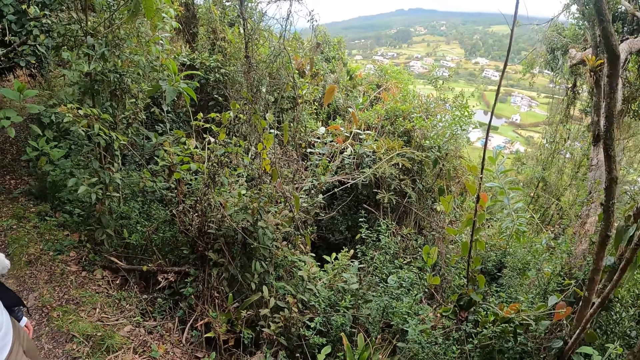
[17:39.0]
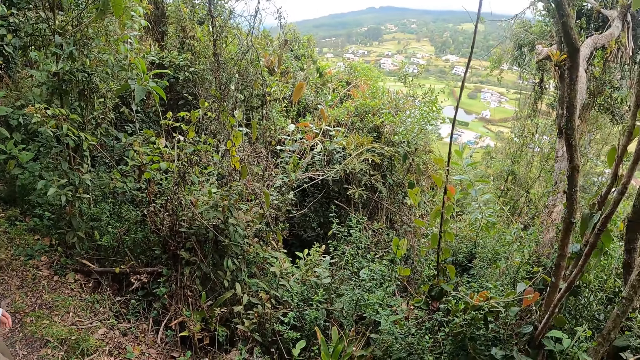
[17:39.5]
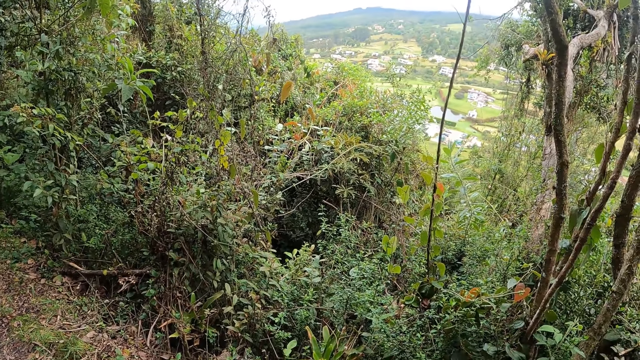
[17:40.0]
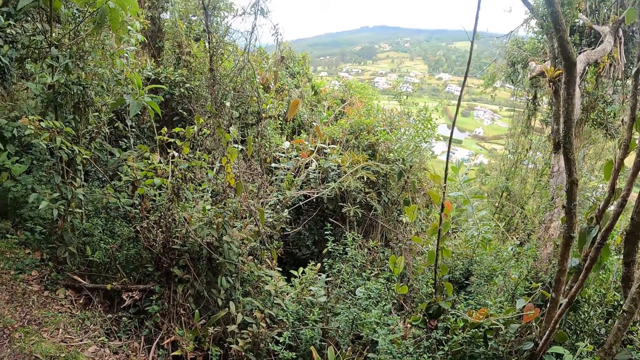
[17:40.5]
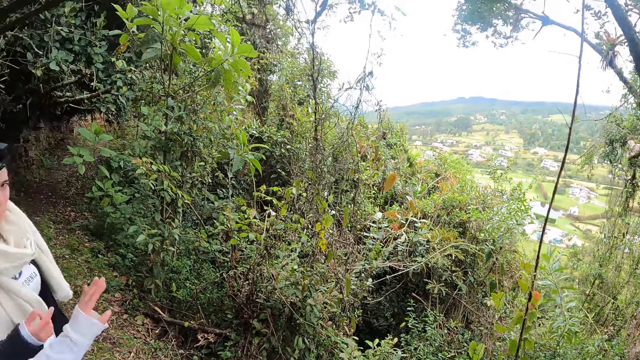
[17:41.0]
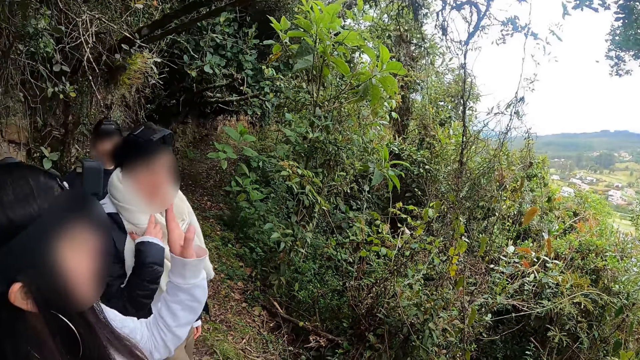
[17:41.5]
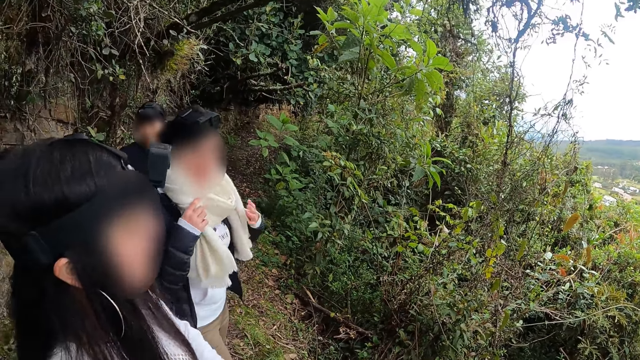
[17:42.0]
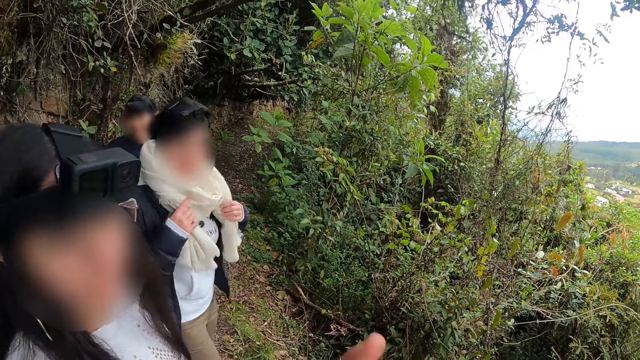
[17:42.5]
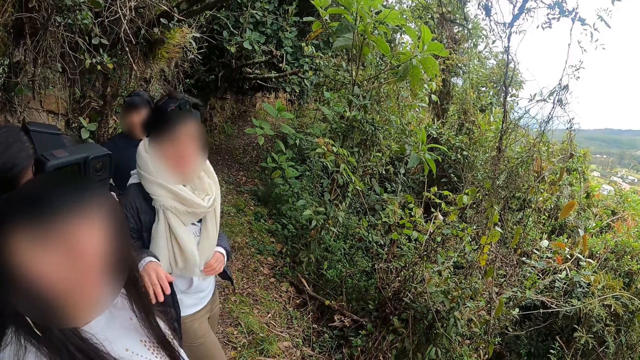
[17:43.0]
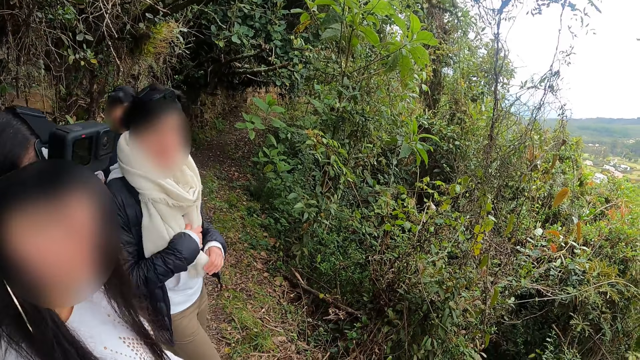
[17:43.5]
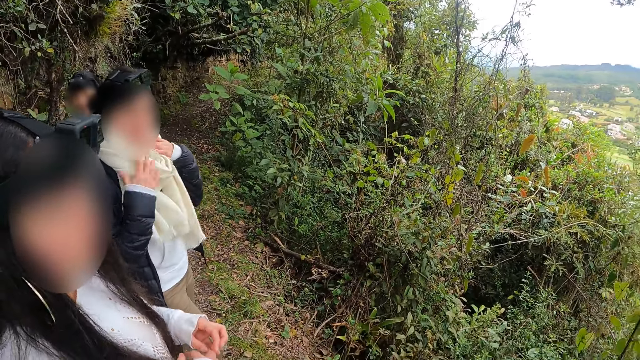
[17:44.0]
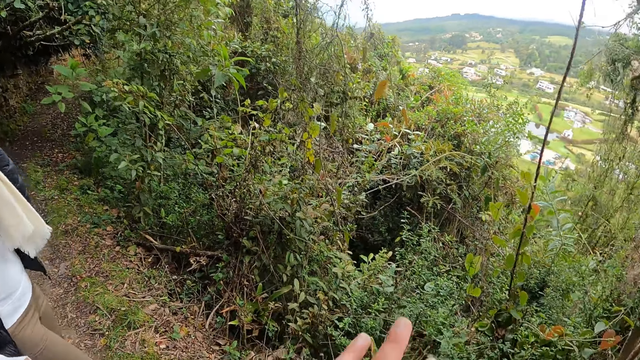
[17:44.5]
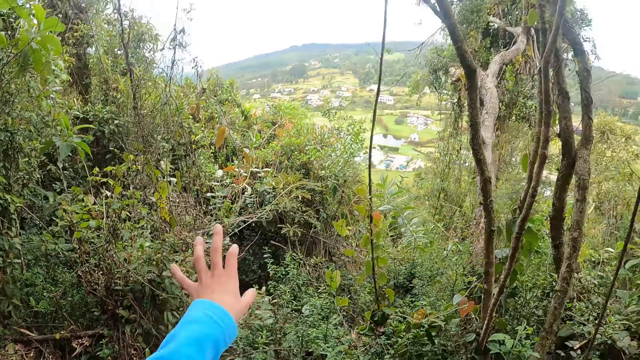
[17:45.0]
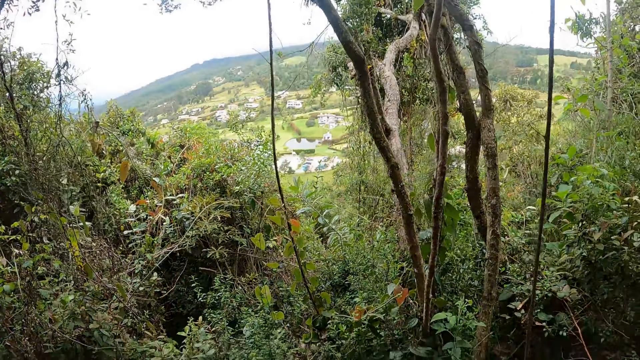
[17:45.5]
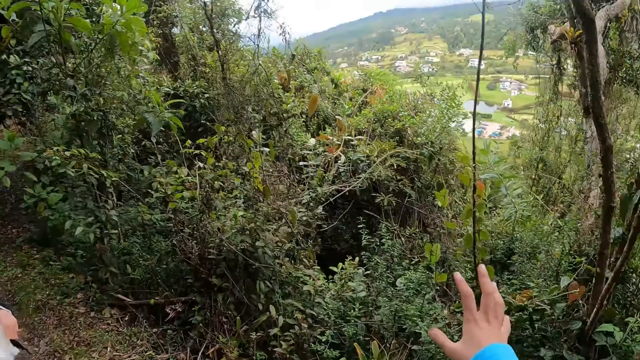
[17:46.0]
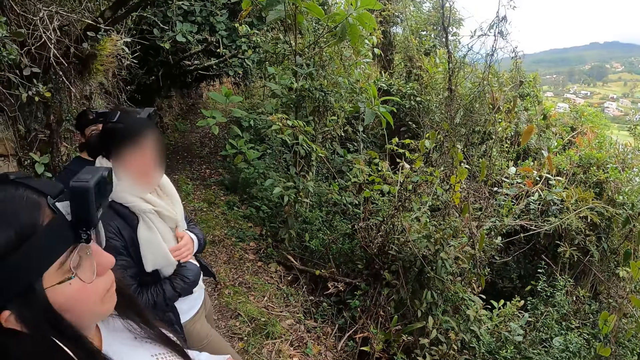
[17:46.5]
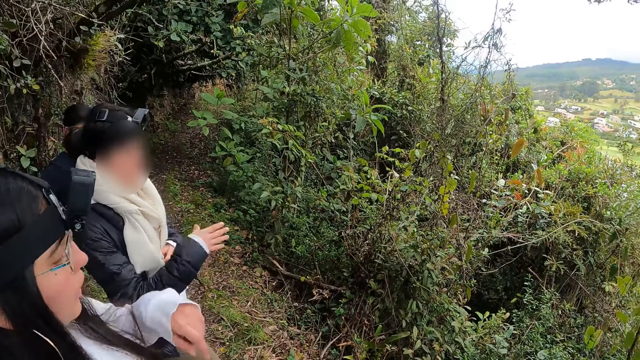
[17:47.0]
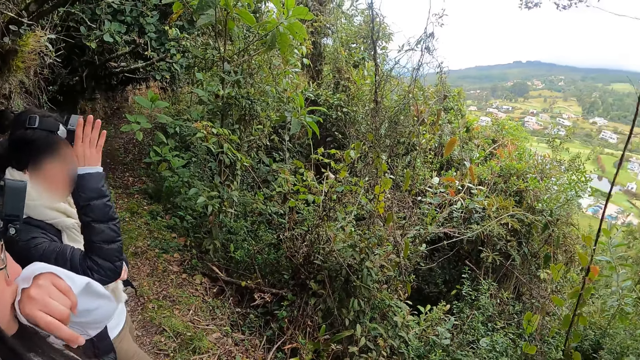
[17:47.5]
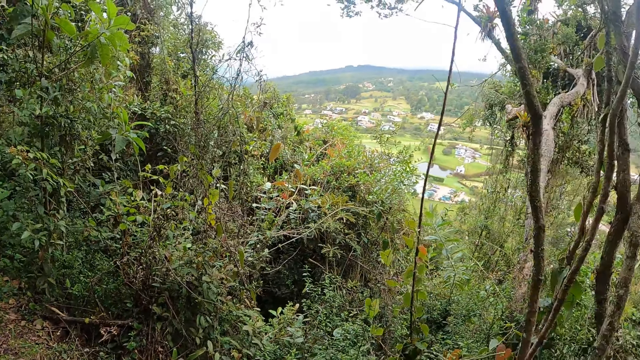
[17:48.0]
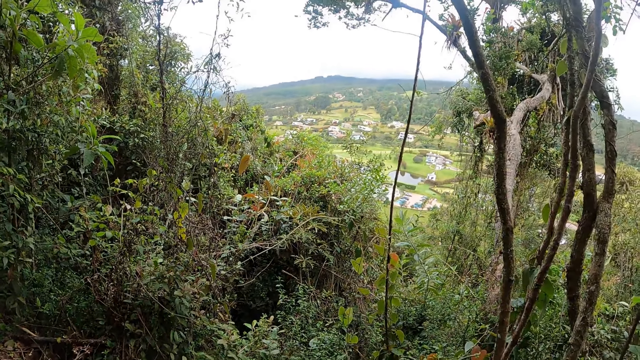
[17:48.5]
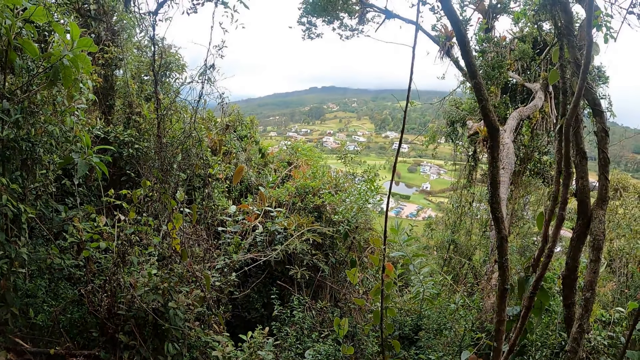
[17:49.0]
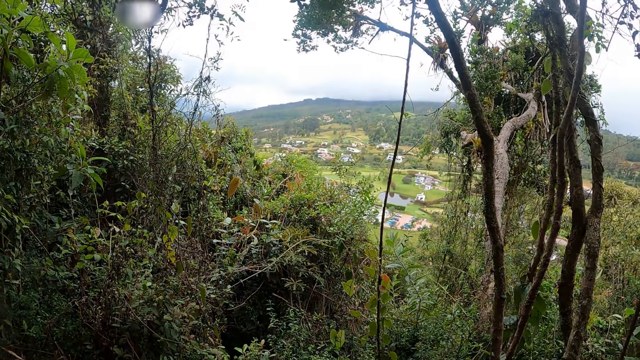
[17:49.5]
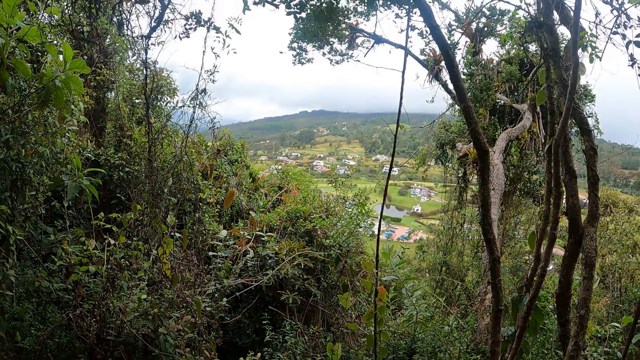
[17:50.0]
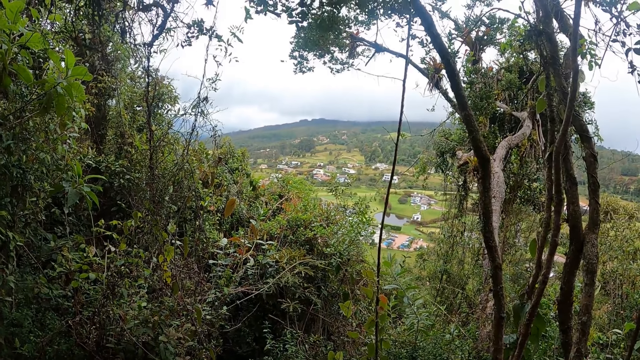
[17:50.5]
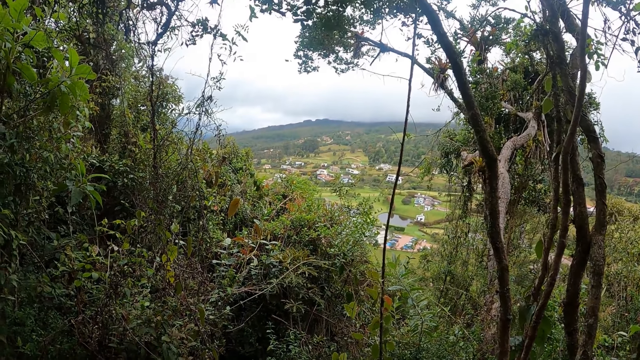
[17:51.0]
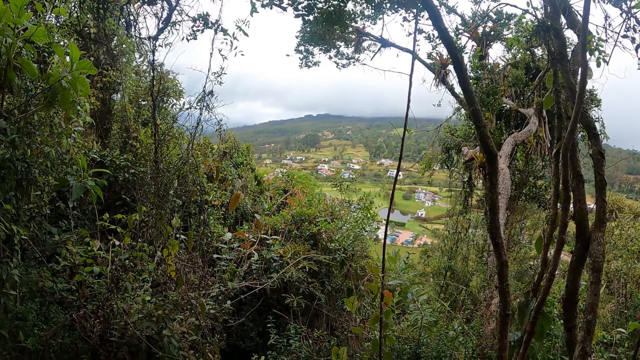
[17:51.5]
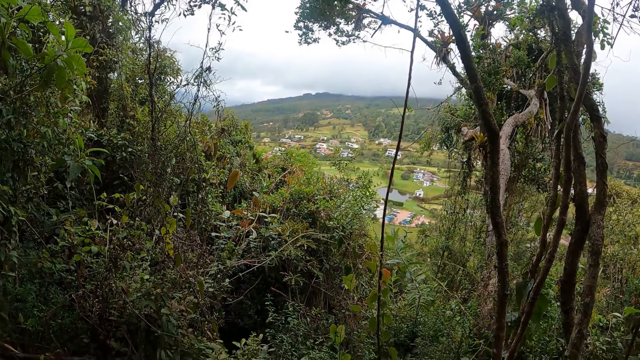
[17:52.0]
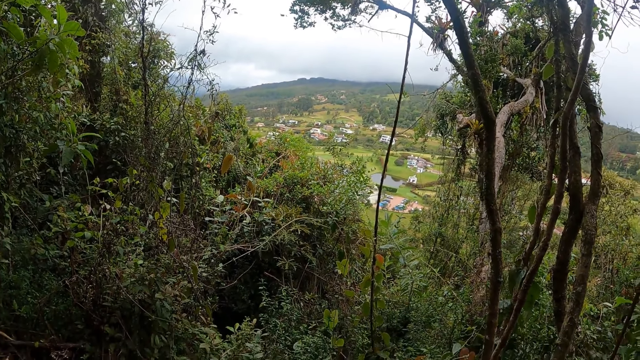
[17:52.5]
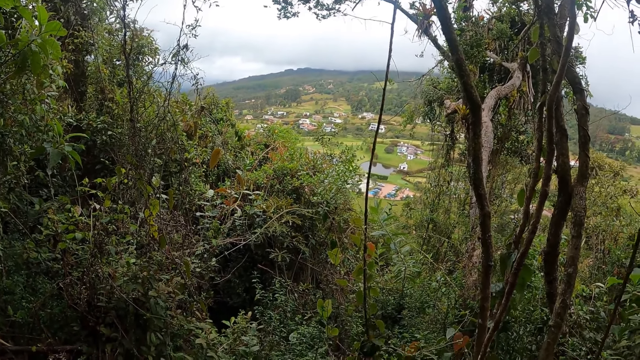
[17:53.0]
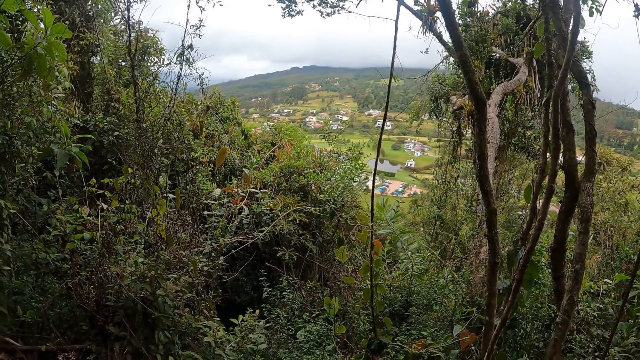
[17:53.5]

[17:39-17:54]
The first woman raises her left hand. The other woman adjusts a scarf around her neck with both hands. The camera wearer gestures with her left hand. She gestures with her right hand to a woman. The first woman raises her left hand to her mouth. The other woman touches her hair with her right hand. The camera wearer looks around.

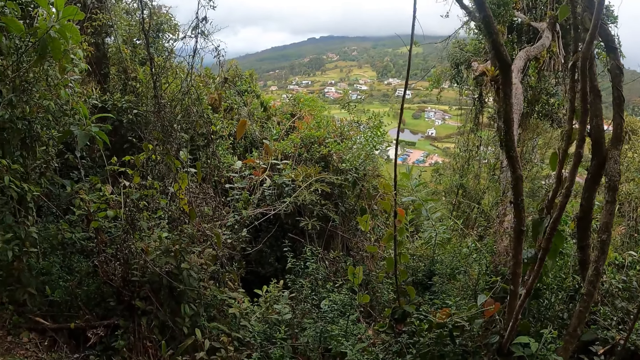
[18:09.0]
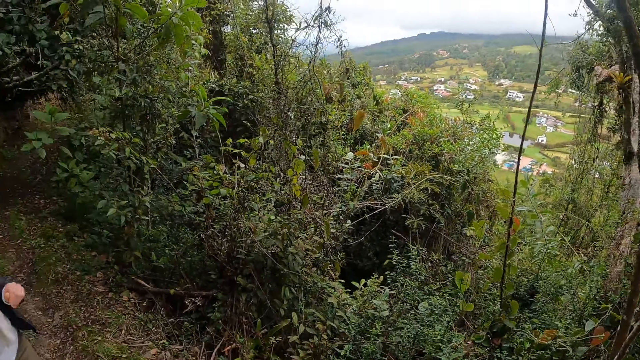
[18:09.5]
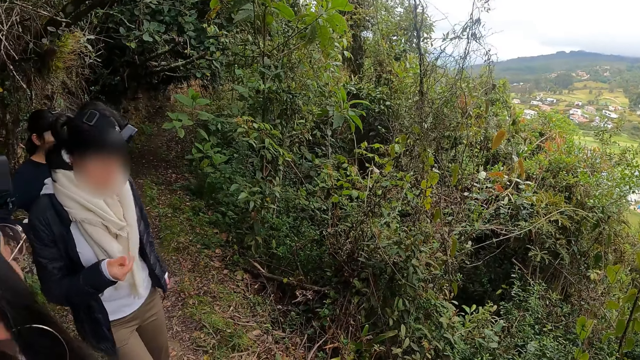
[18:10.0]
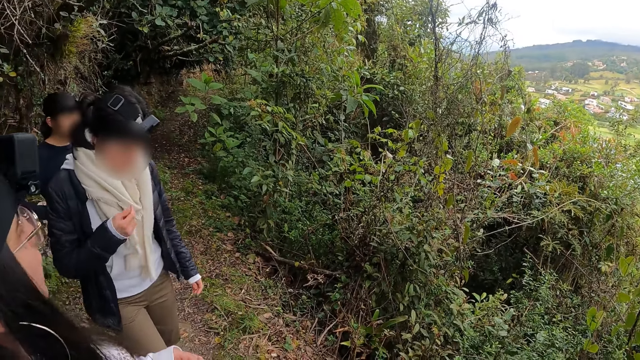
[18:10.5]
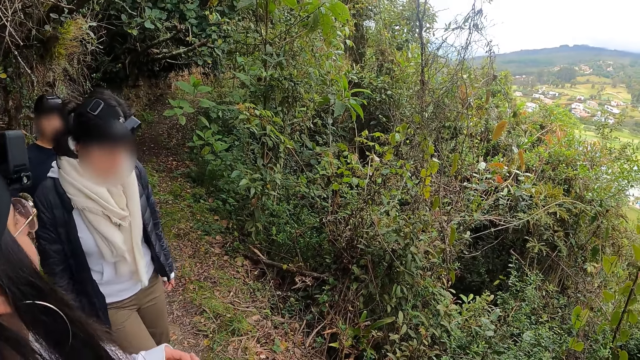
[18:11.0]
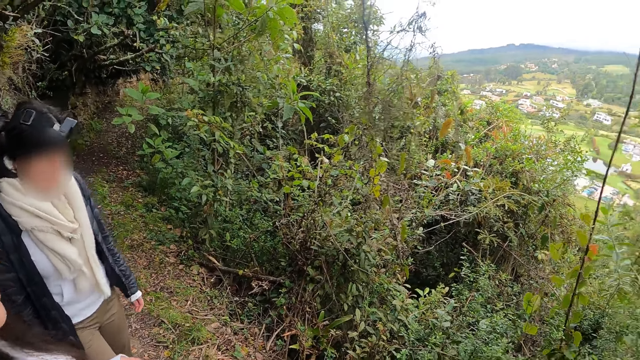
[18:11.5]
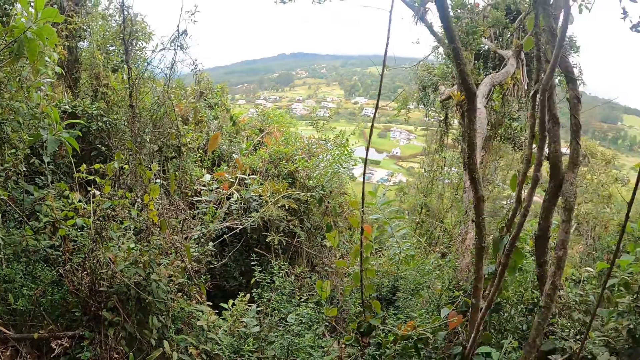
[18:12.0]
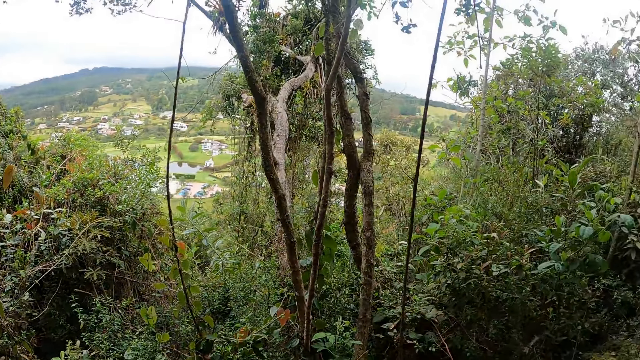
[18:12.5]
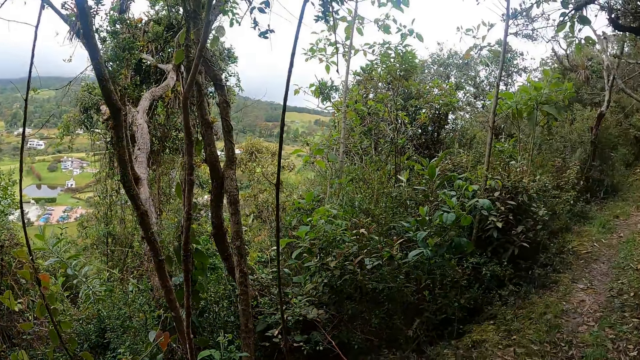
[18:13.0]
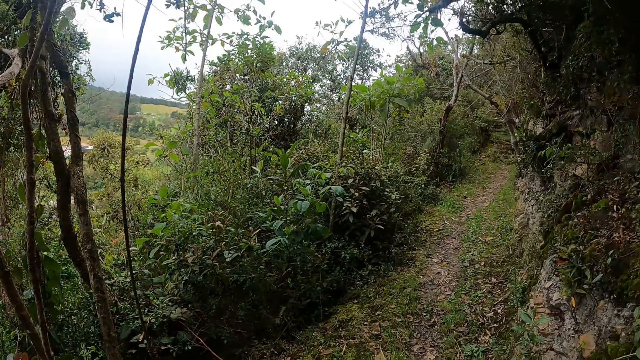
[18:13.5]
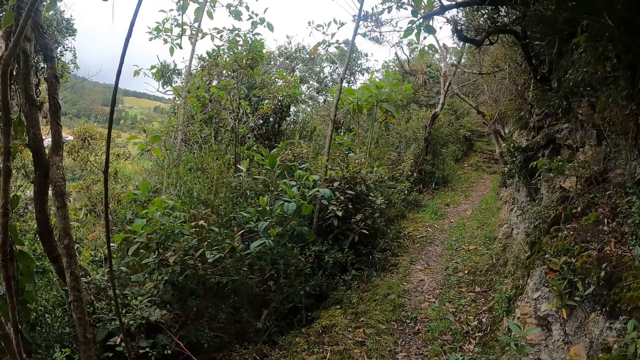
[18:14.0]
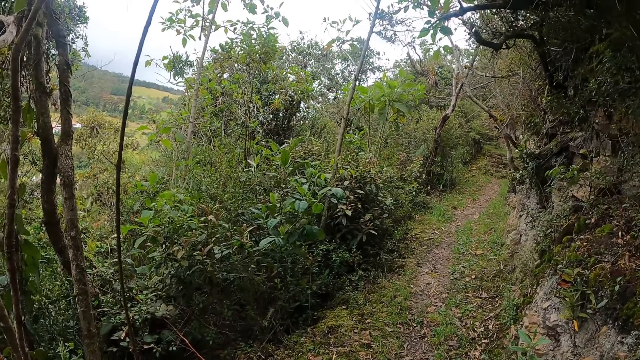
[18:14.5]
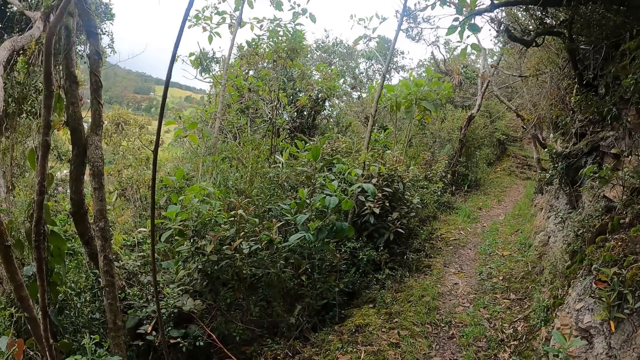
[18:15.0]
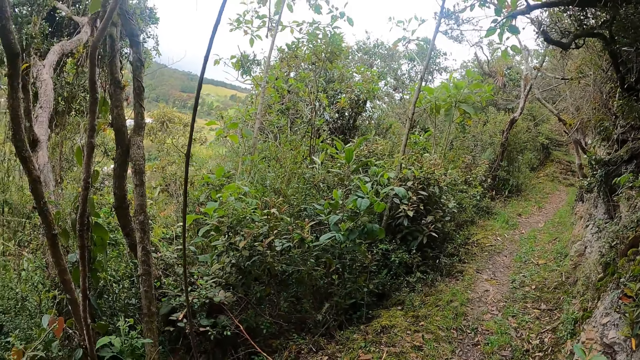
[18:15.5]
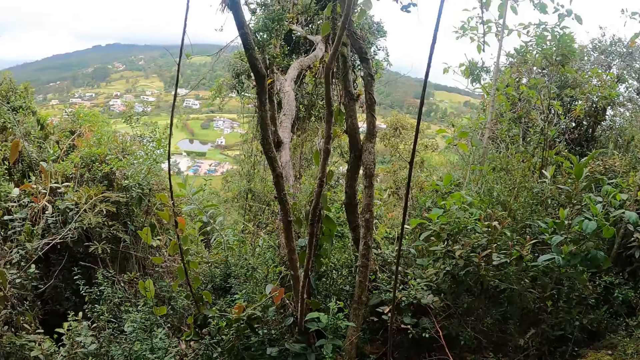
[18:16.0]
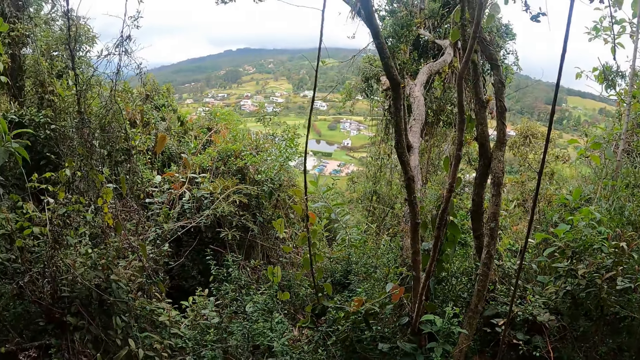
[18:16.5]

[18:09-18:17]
The first woman interacts with the other woman.
